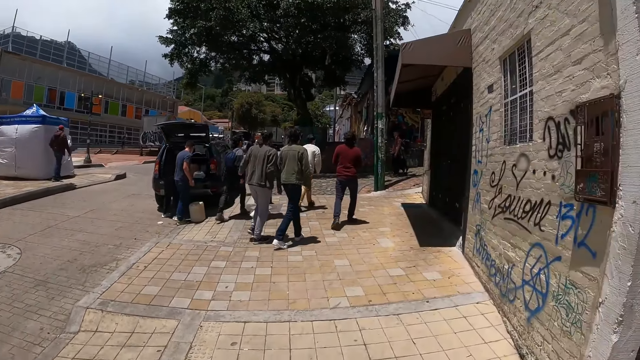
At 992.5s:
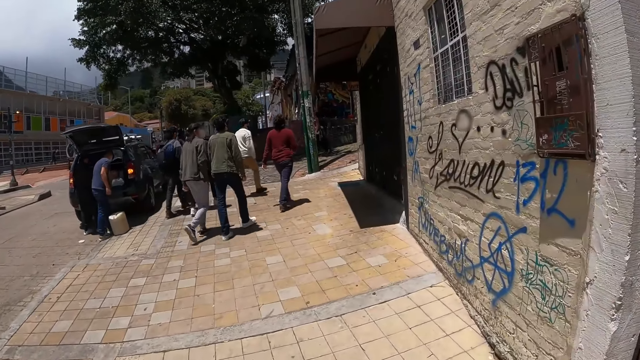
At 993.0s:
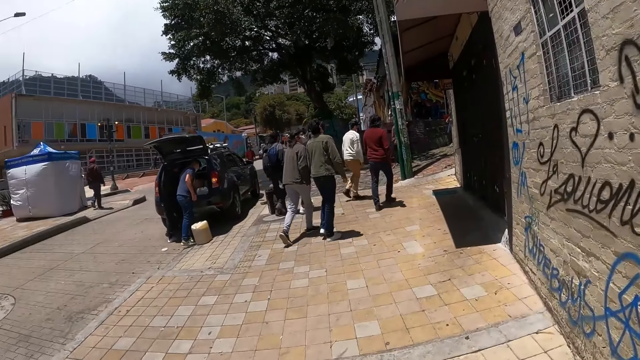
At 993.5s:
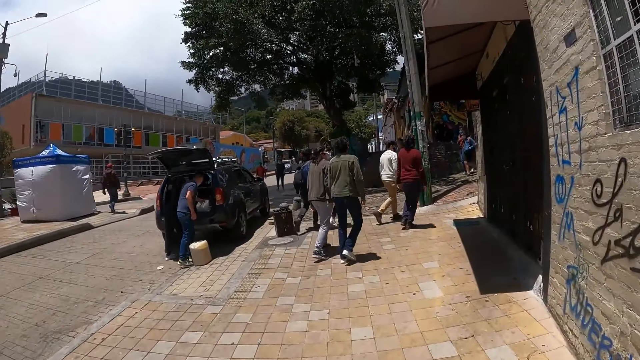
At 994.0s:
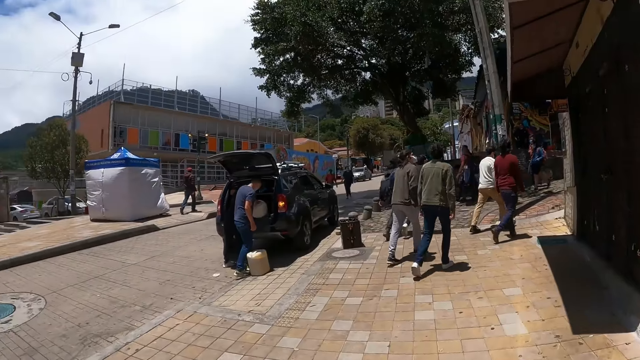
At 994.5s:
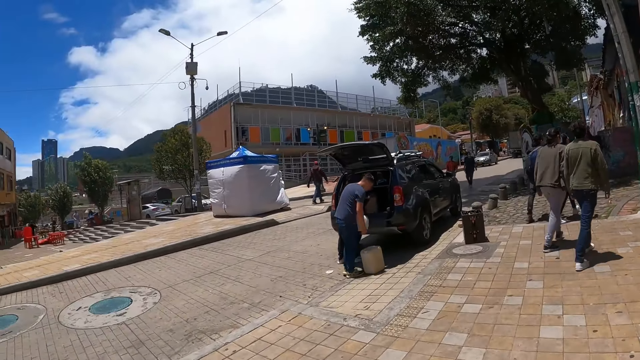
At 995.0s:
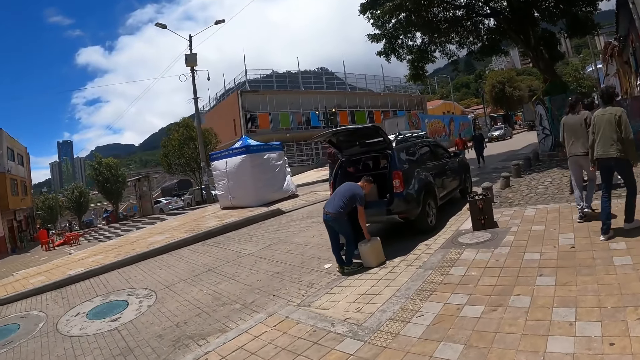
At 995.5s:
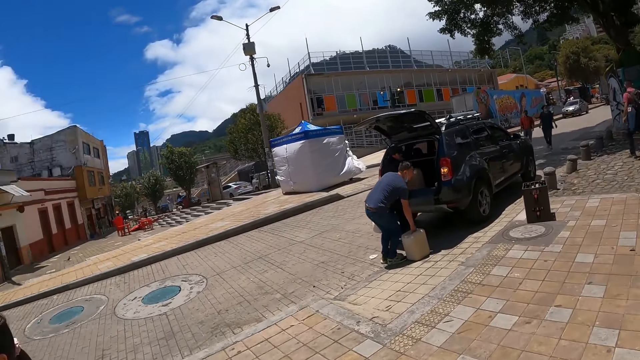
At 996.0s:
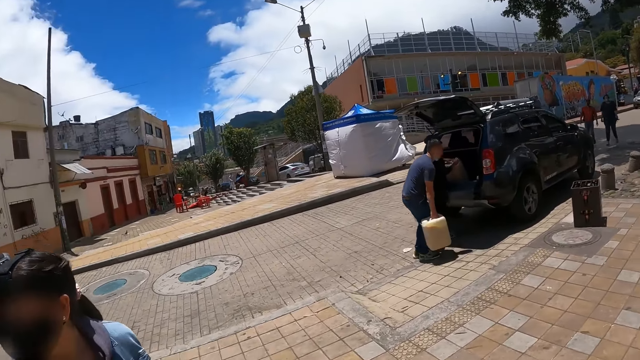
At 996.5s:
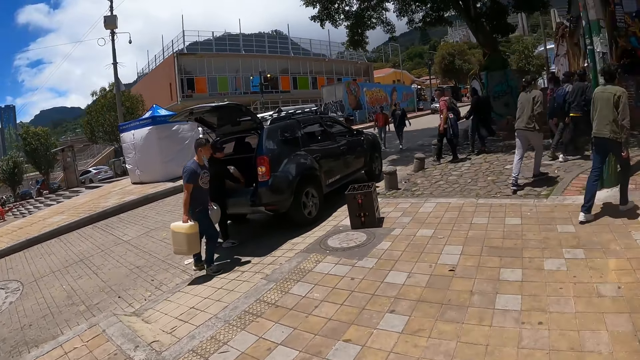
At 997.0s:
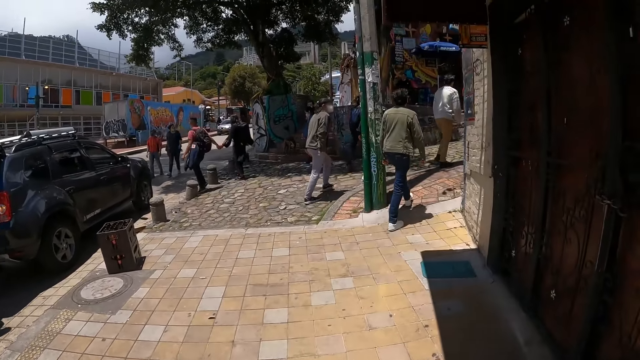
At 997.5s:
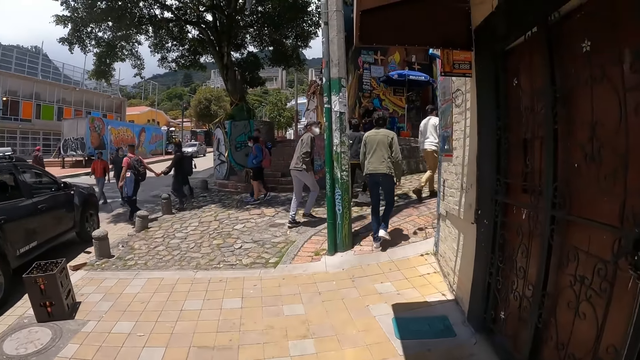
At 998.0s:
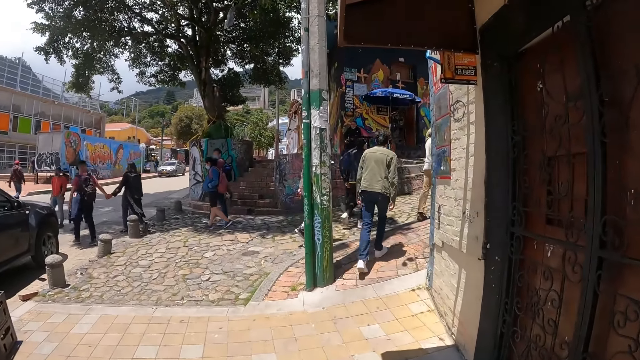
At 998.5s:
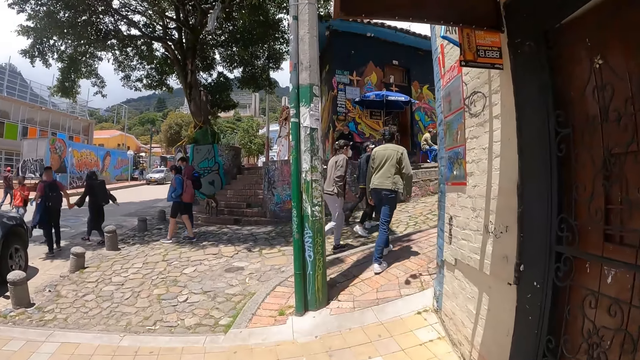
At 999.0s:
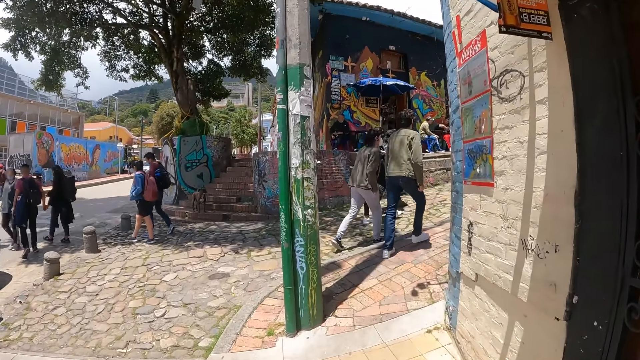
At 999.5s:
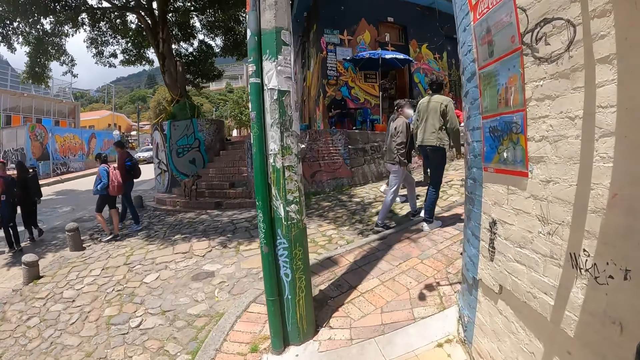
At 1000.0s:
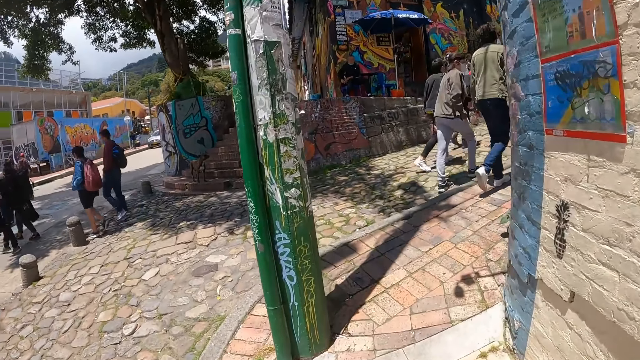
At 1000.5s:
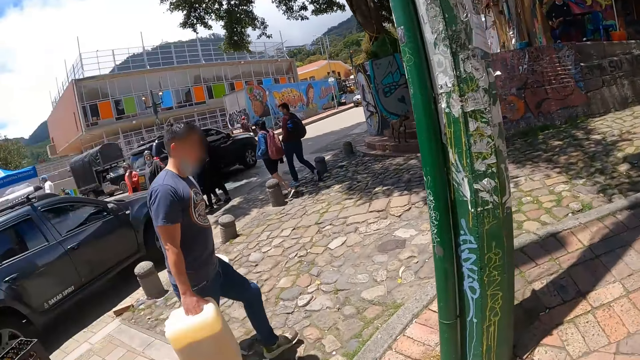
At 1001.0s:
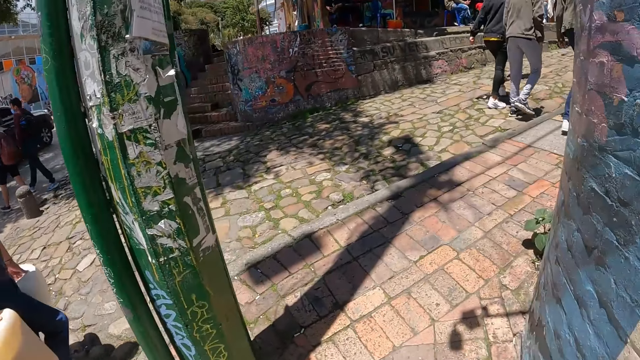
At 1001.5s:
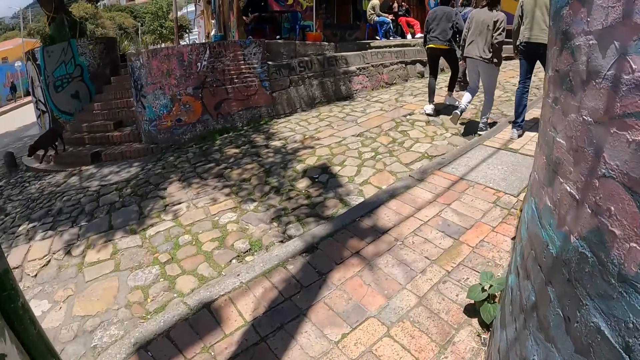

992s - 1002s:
A man removes items from the boot of a car. The man picks up a jerrycan. The man walks around.

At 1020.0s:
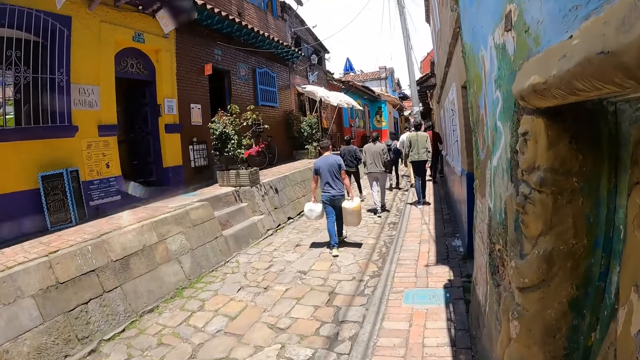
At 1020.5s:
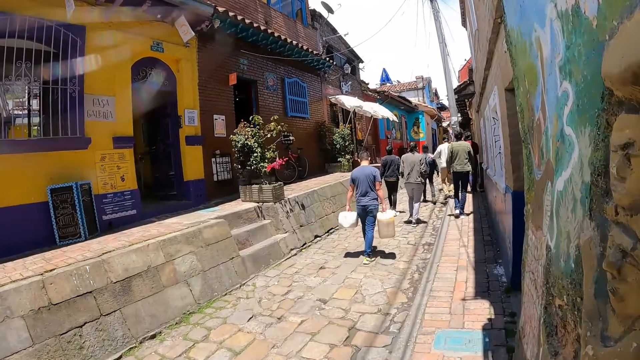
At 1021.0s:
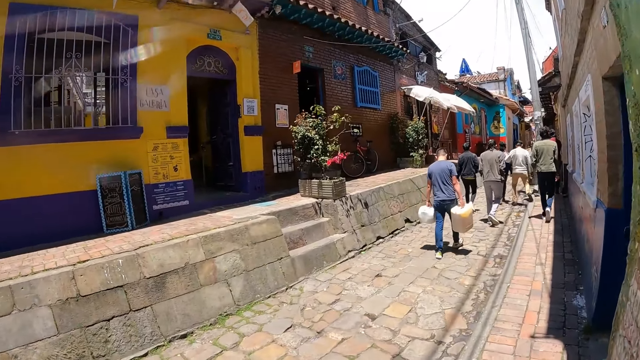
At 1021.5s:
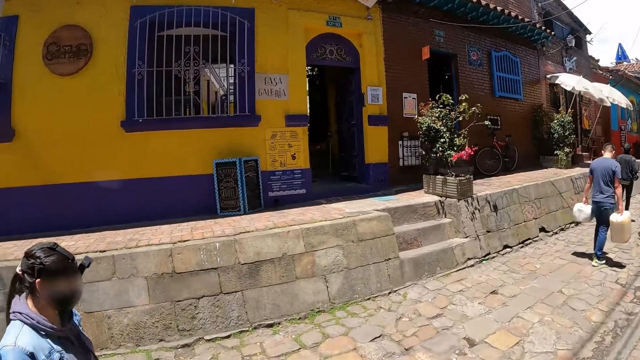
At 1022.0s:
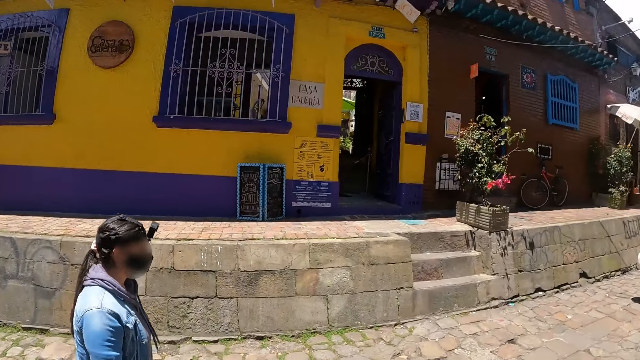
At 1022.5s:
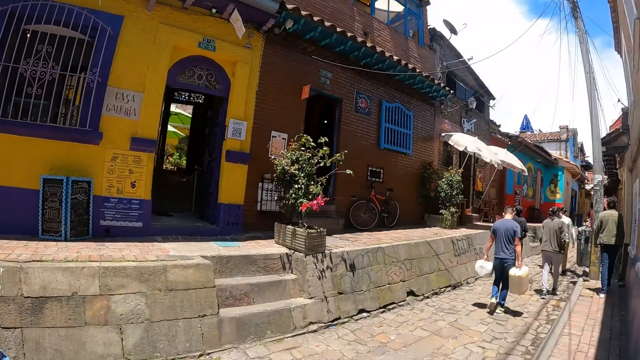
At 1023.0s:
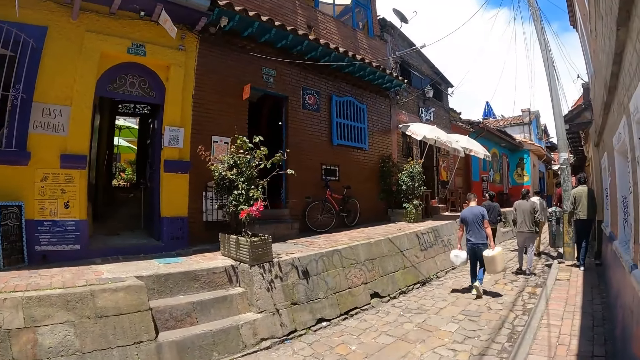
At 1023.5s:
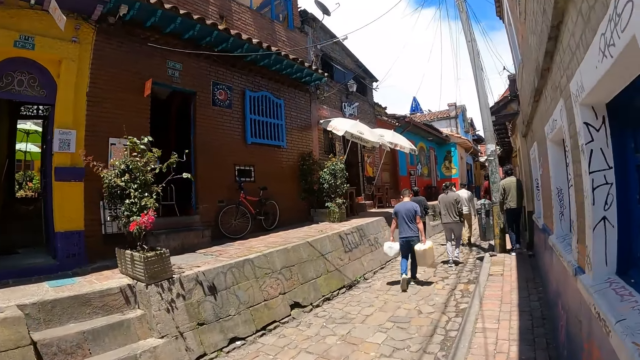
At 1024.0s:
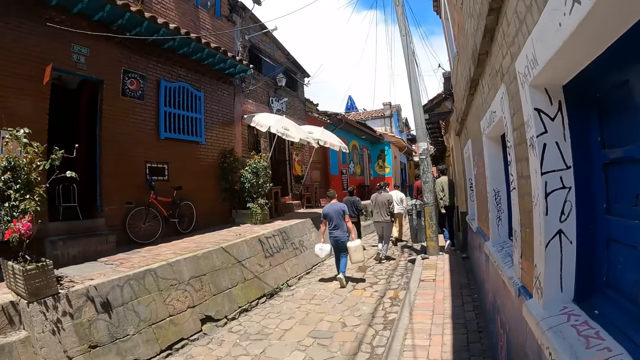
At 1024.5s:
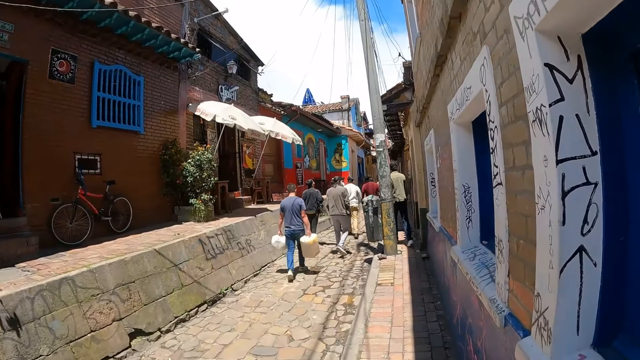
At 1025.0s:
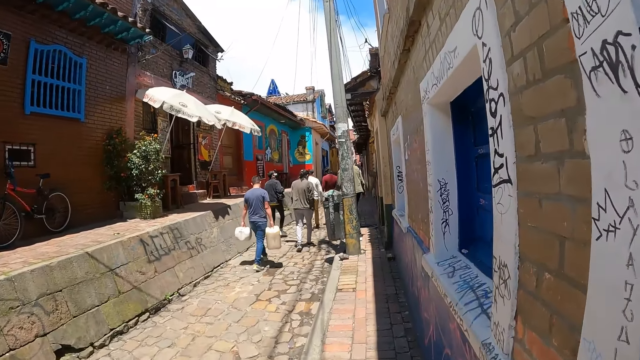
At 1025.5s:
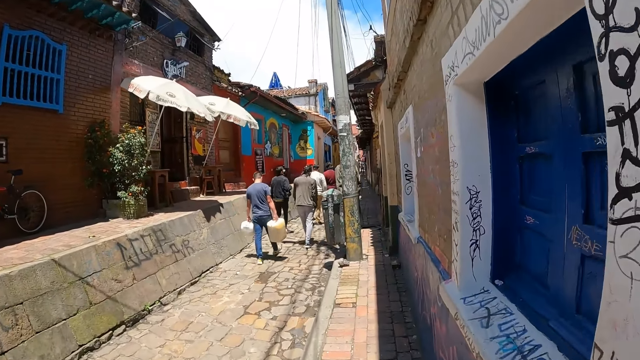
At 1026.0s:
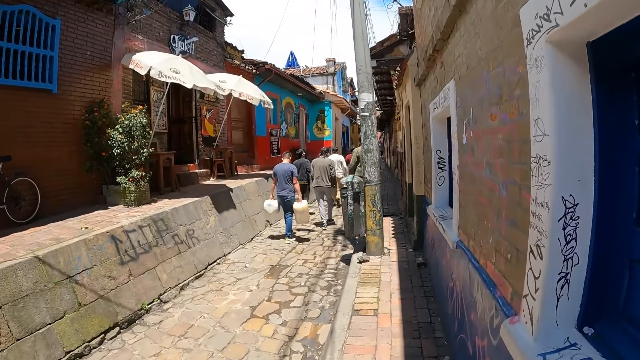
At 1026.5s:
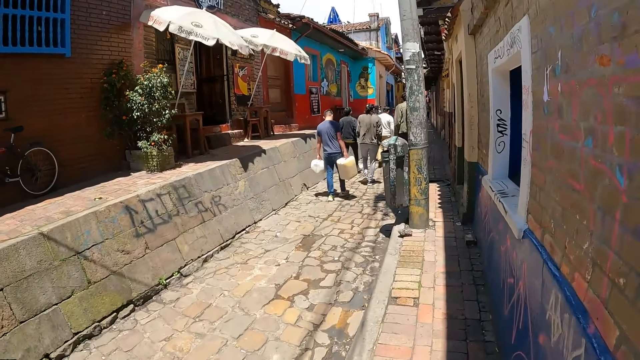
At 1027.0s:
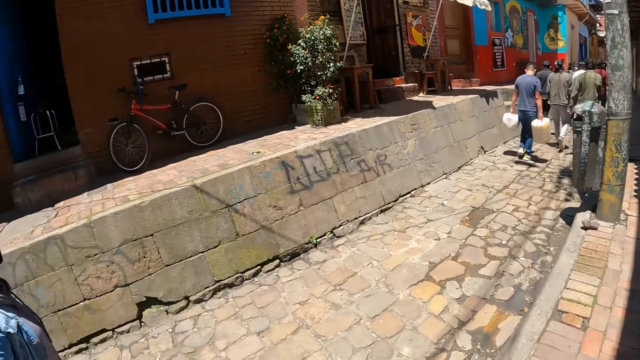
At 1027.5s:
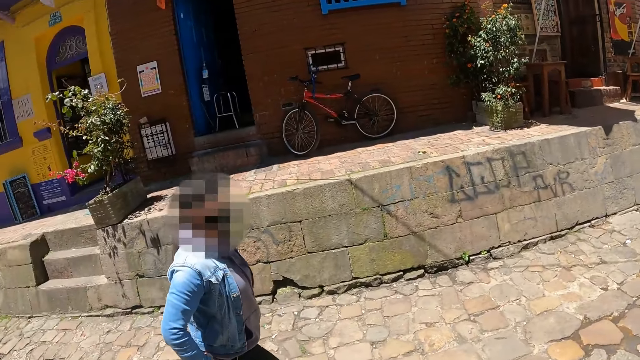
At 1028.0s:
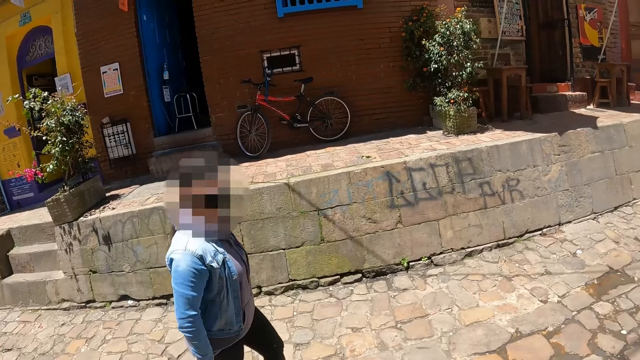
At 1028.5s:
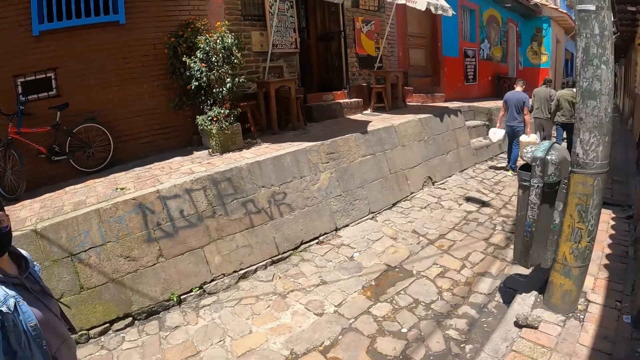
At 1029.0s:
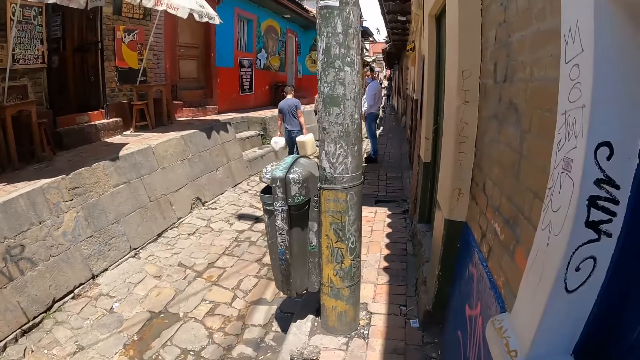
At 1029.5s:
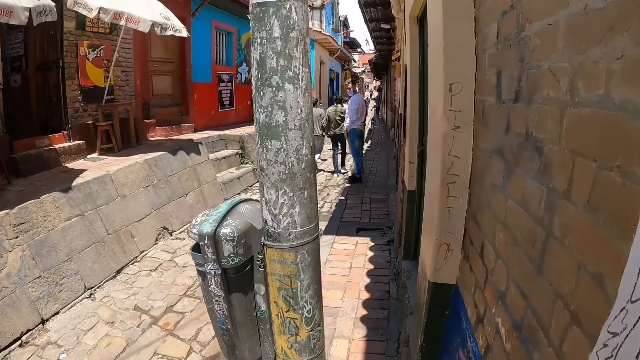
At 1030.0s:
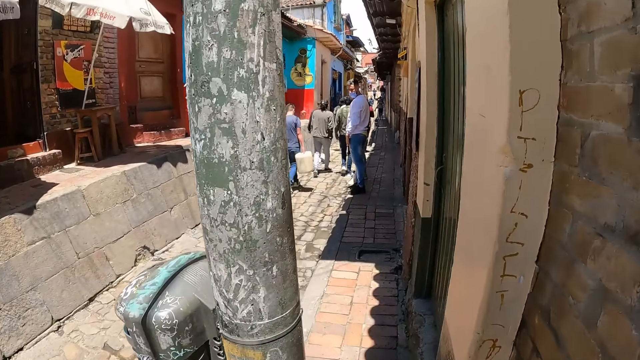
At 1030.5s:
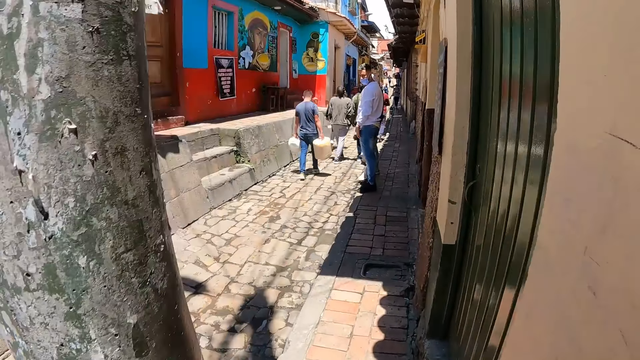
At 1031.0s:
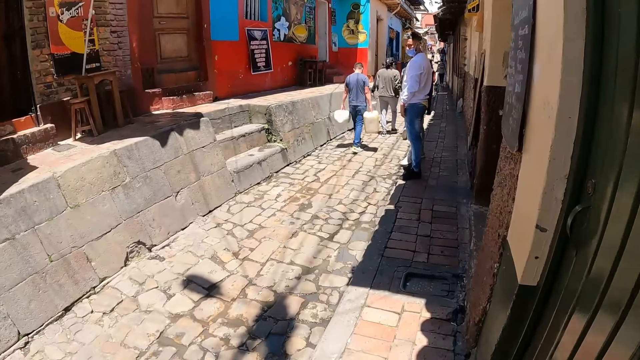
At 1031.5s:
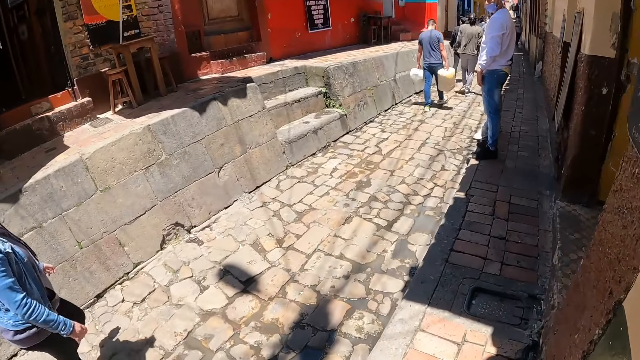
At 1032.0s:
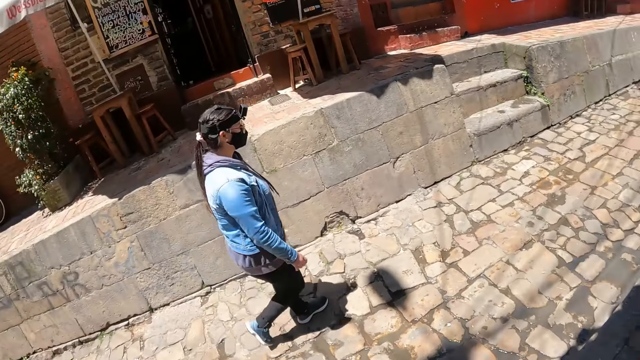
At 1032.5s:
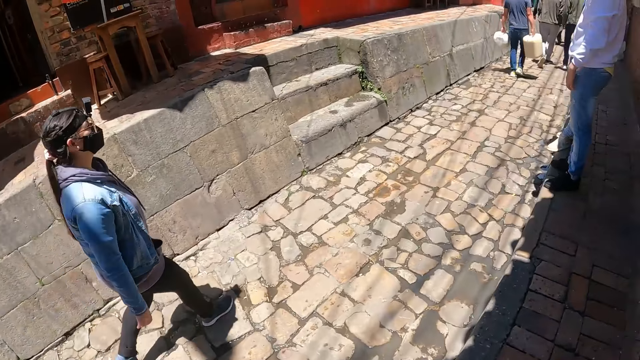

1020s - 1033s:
The camera wearer looks around.
